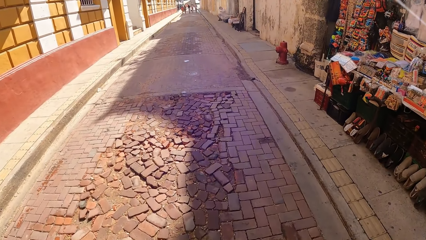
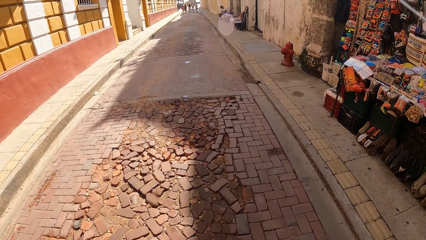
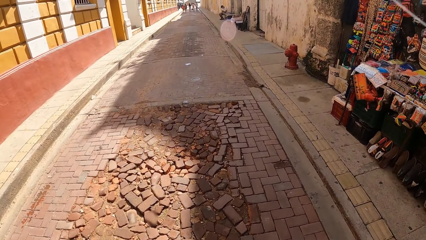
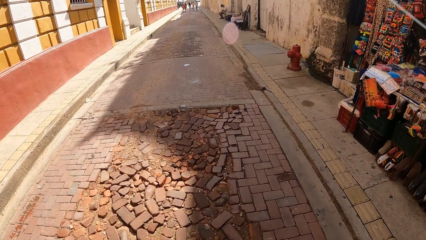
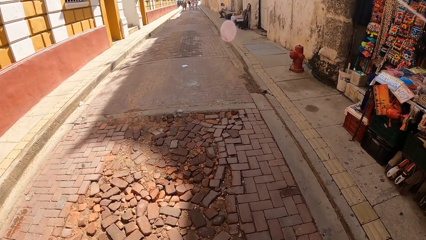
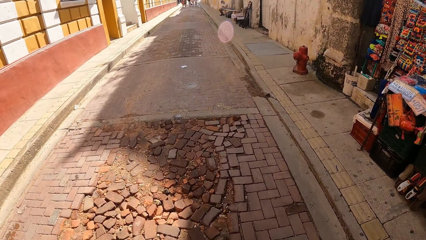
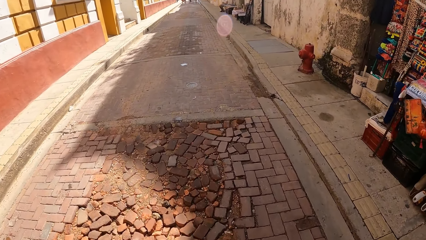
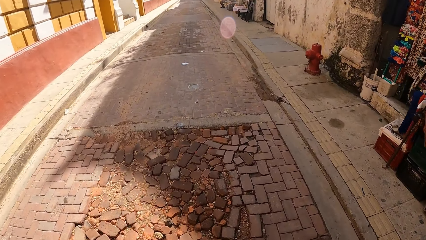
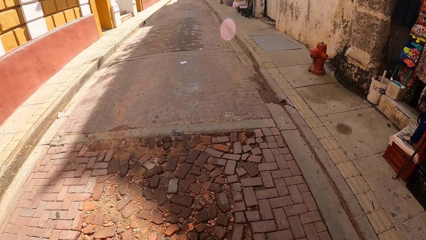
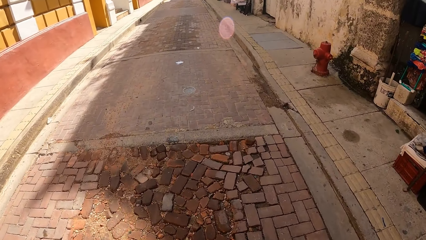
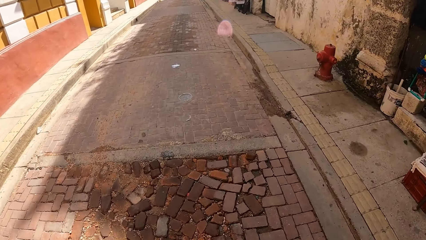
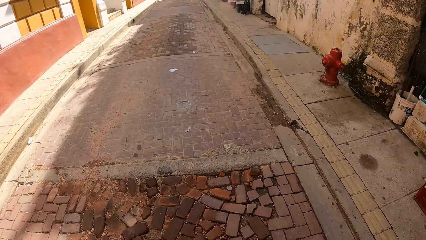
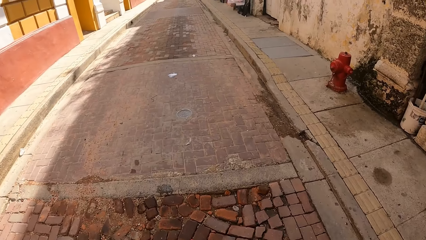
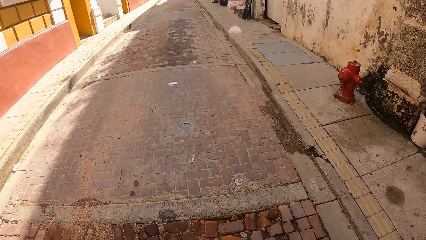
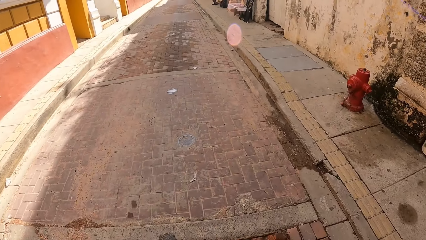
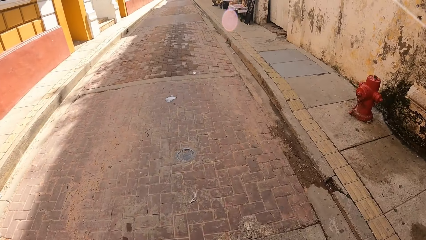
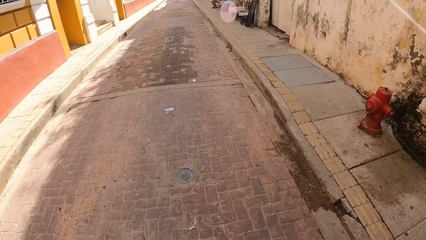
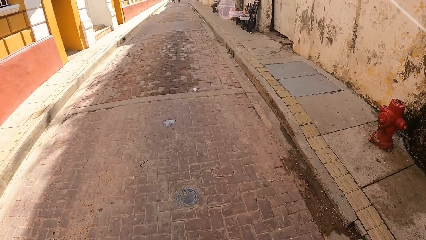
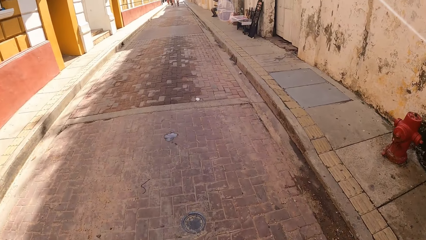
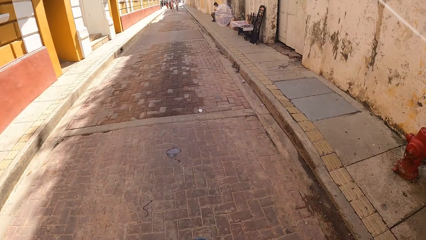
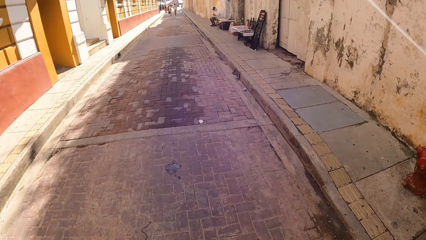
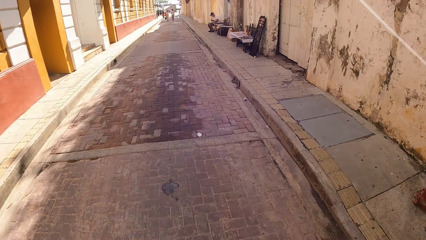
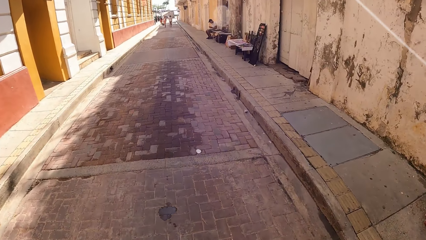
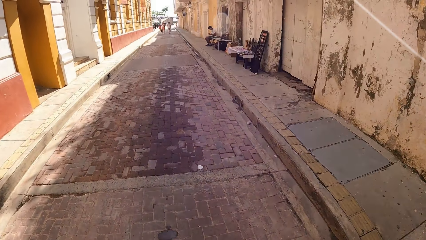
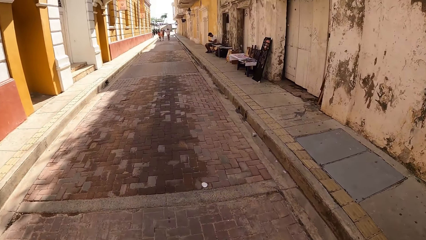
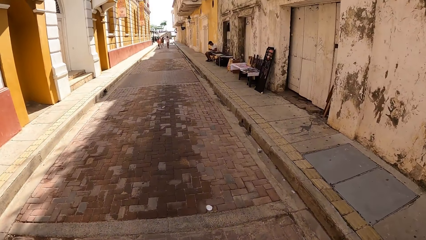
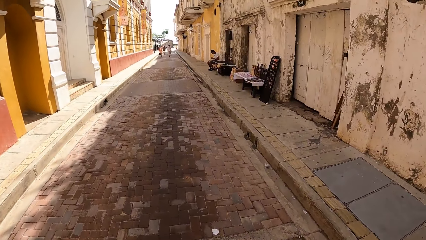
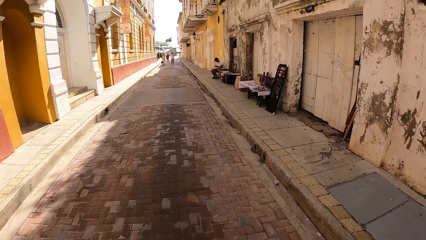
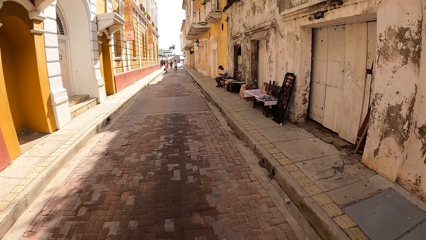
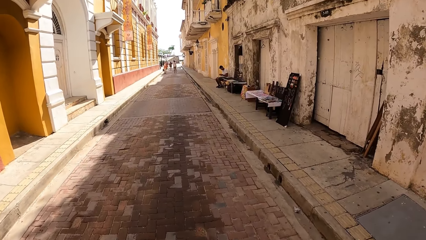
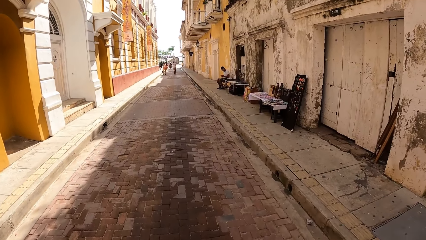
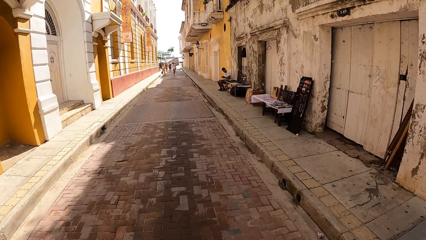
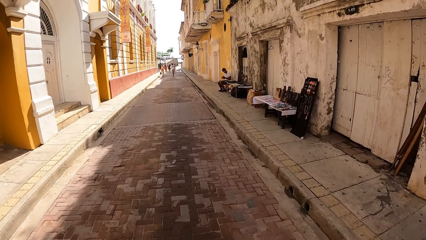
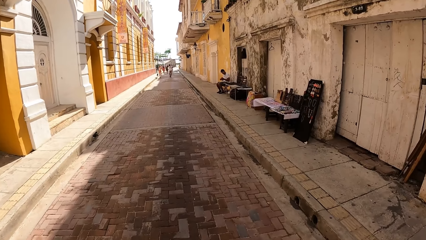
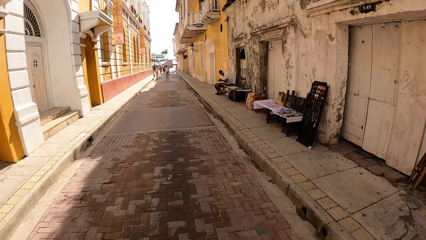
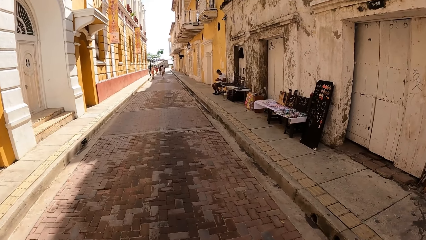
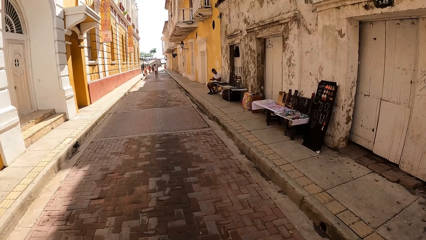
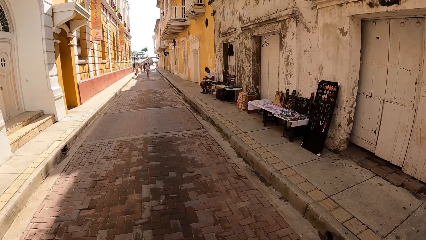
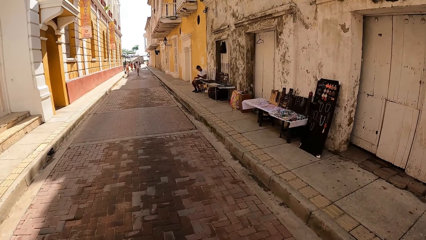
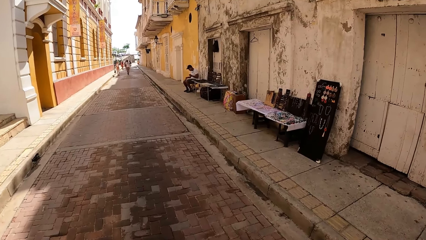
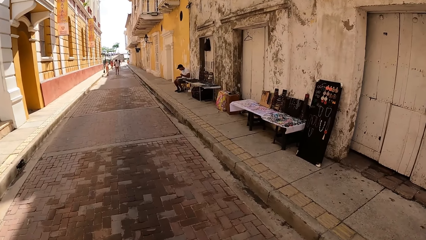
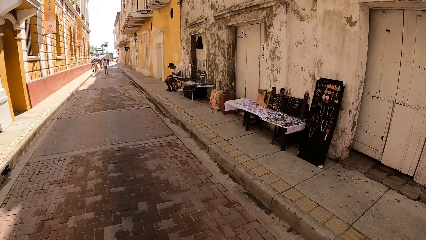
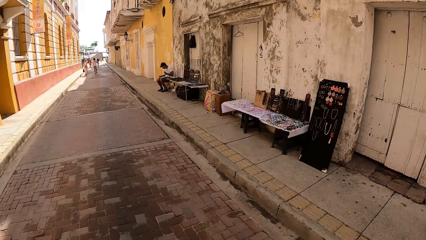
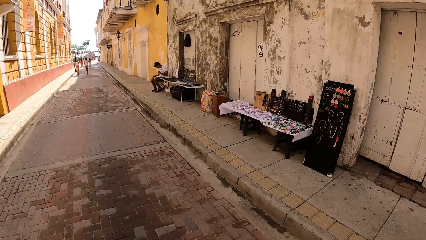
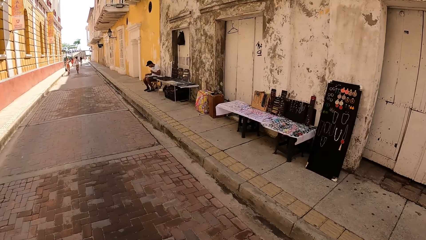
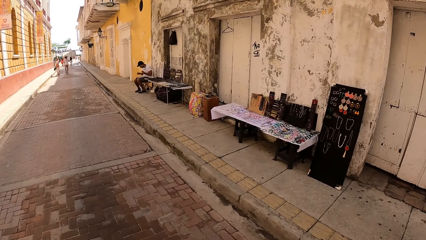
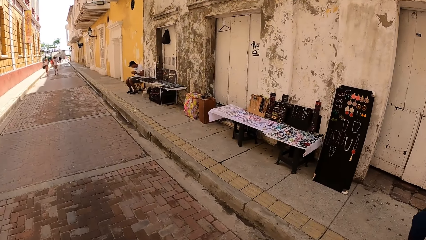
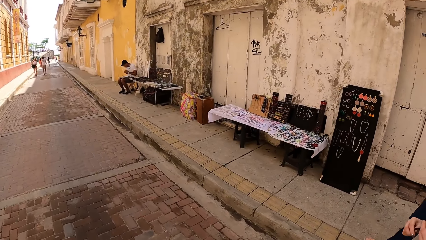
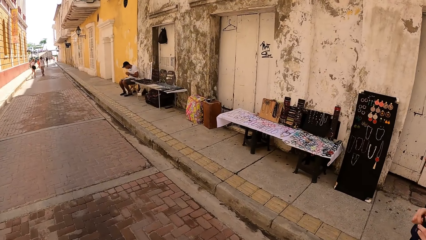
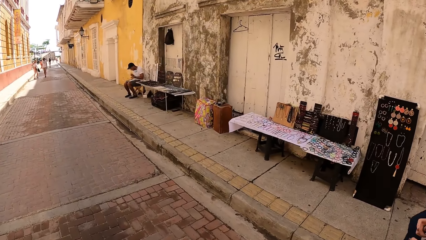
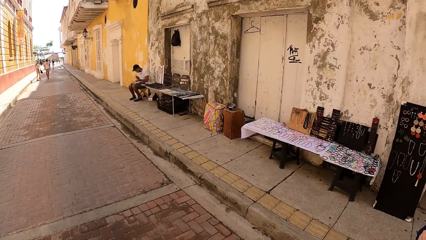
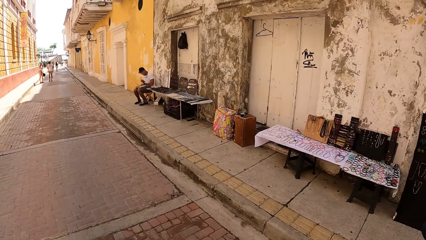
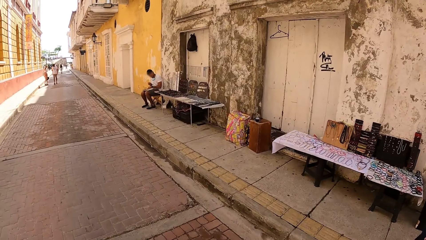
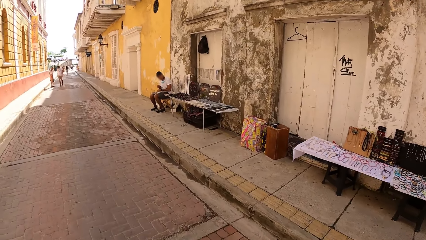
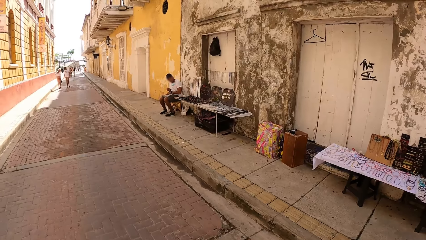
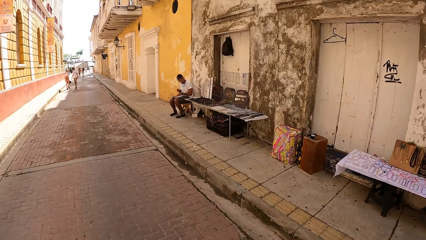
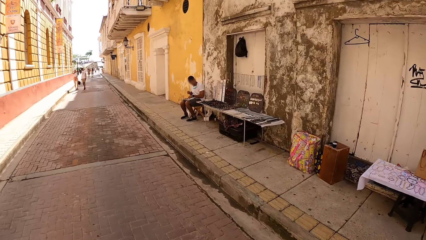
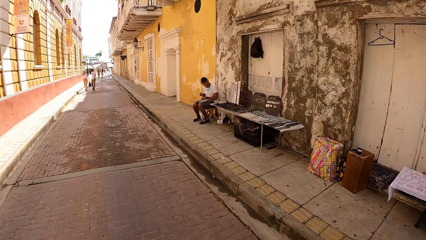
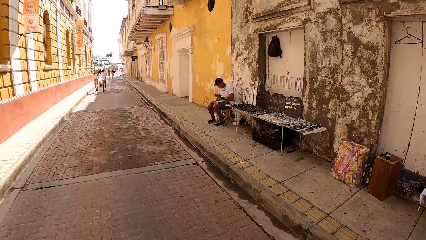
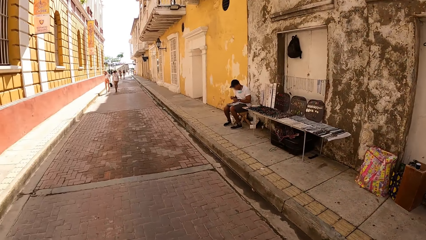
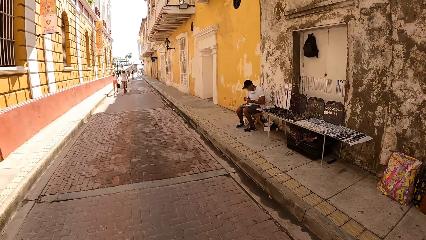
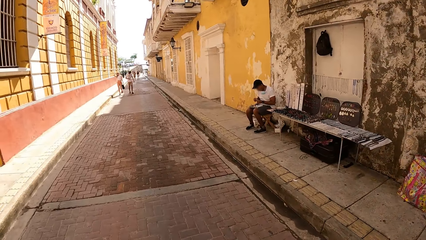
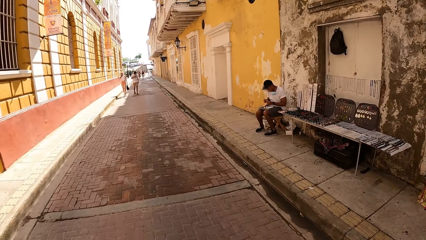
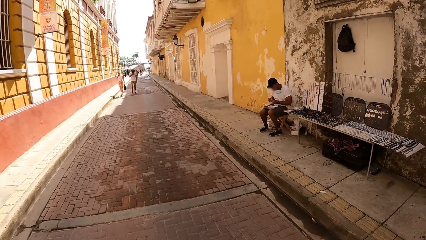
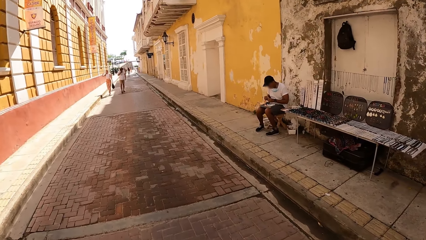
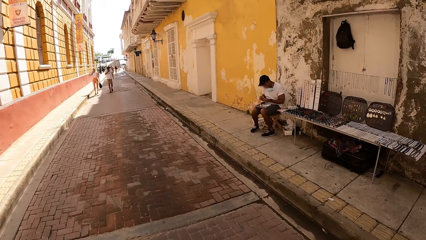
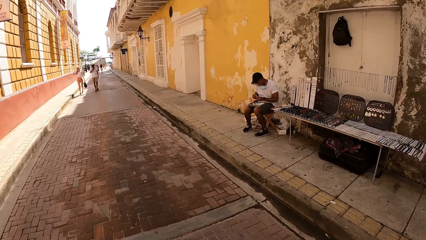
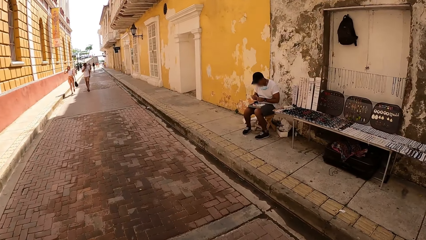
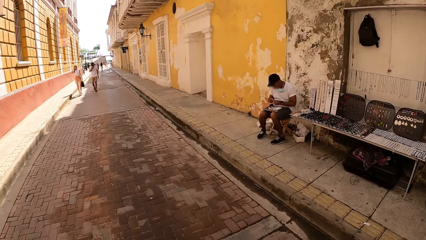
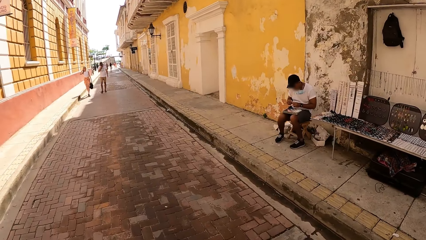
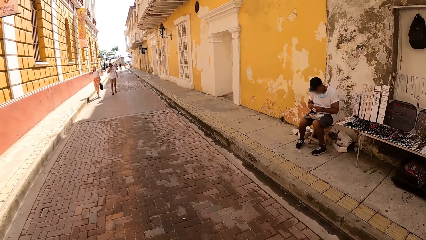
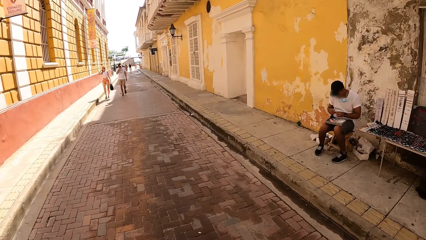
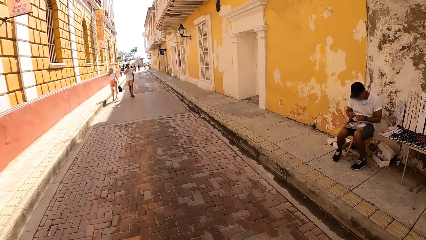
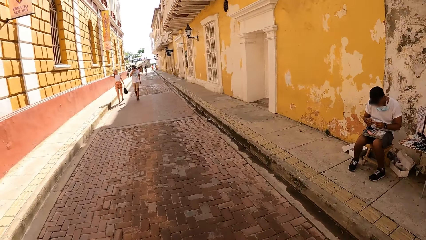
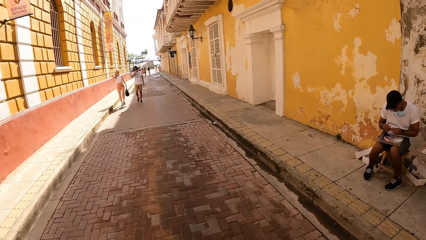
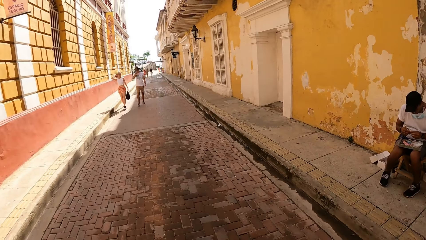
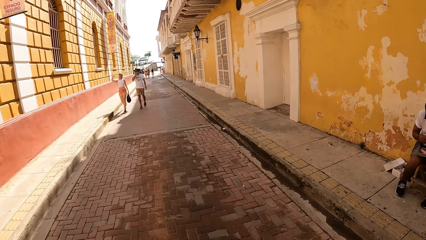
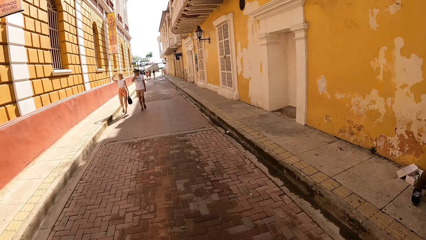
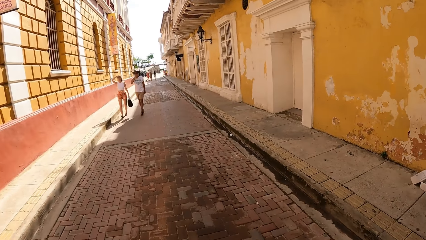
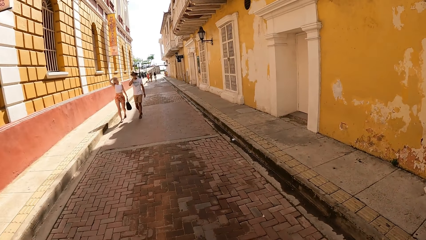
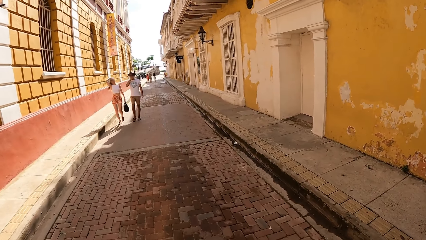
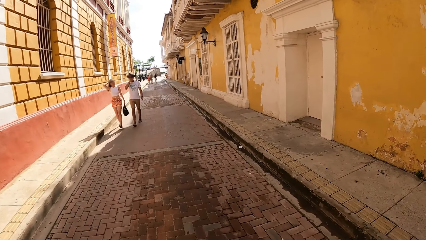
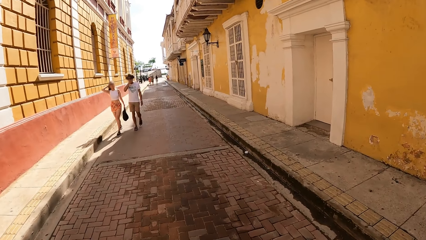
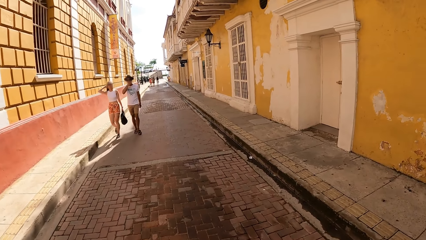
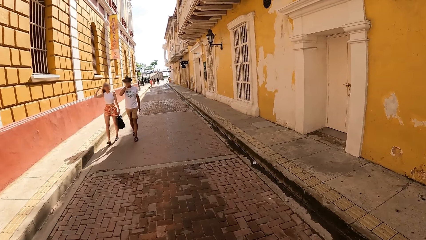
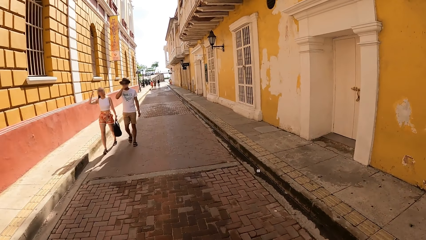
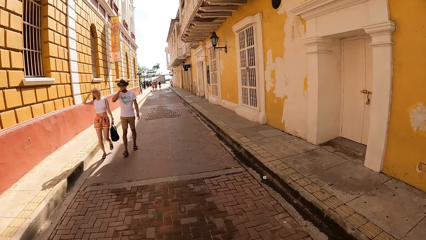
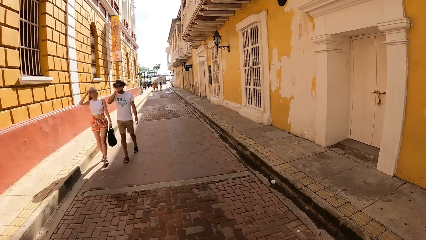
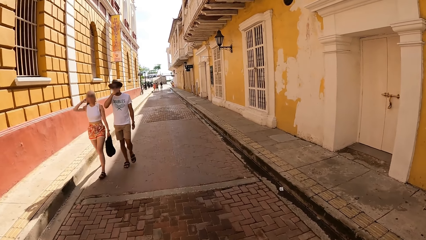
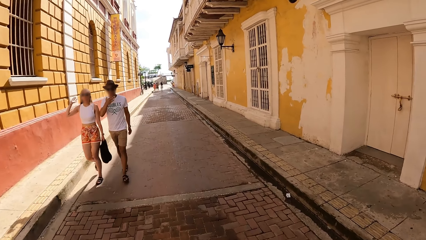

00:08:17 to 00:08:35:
A woman walks on the pavement in the walkway. Another woman walks in the walkway.
